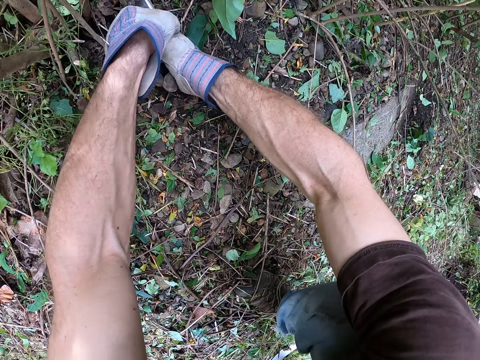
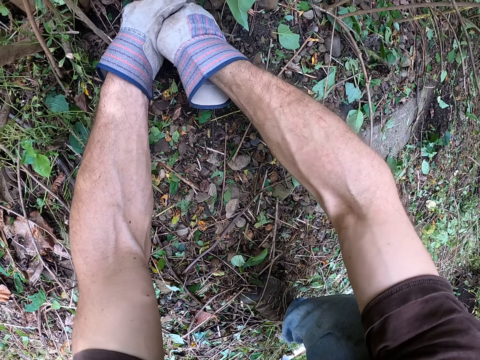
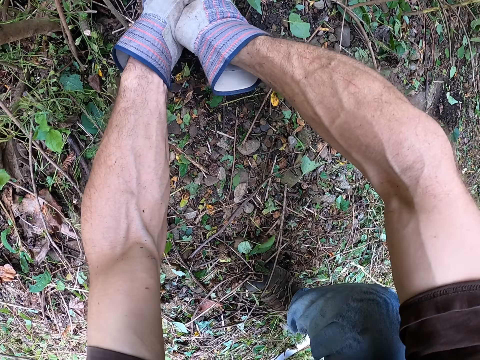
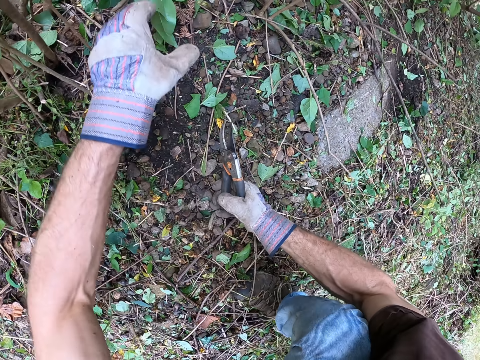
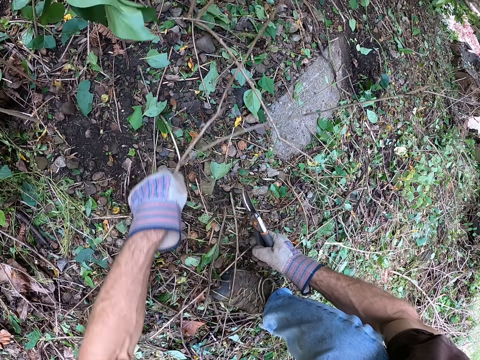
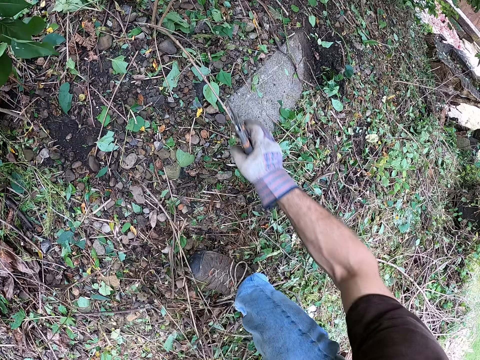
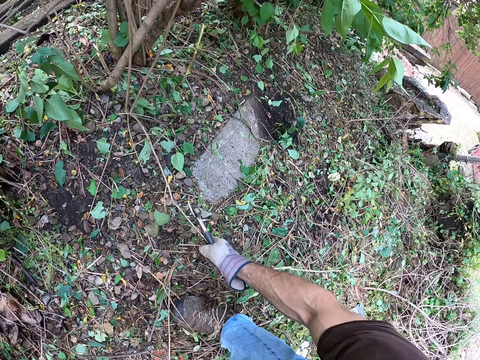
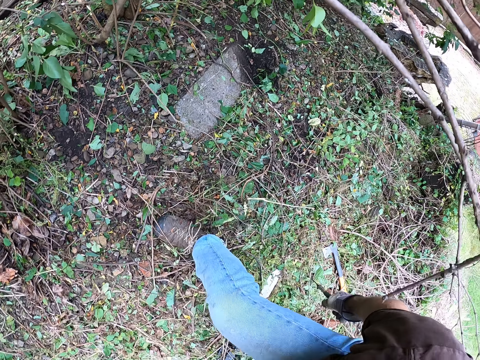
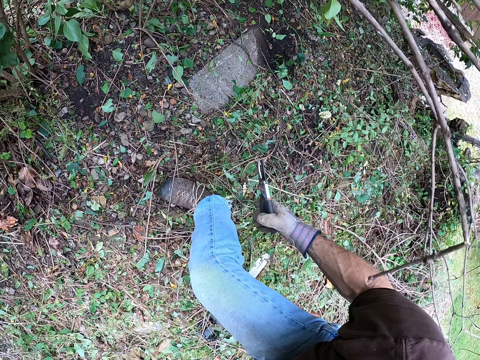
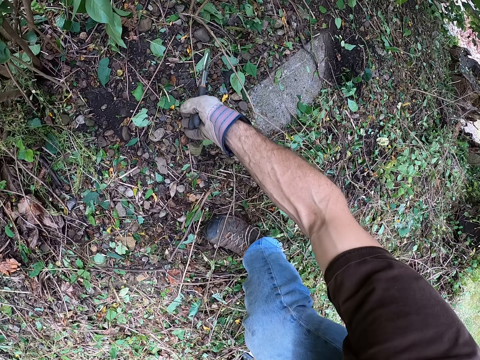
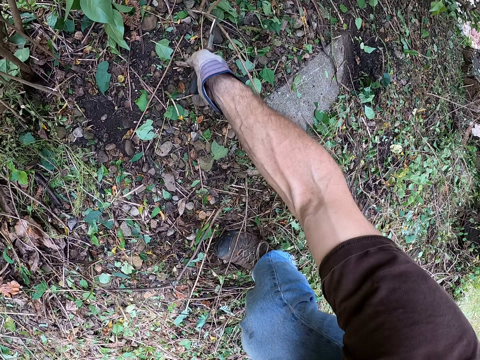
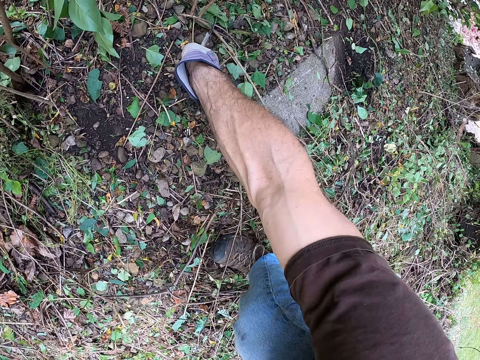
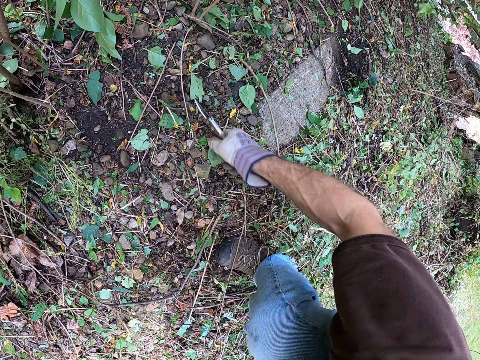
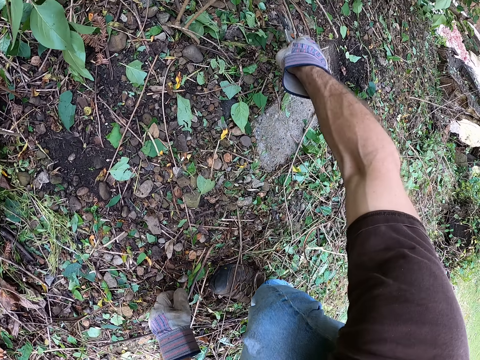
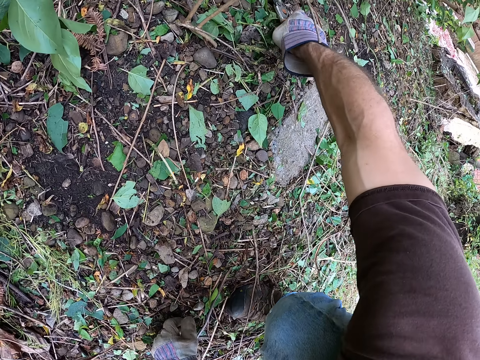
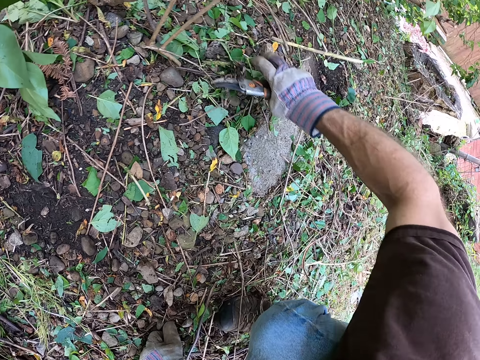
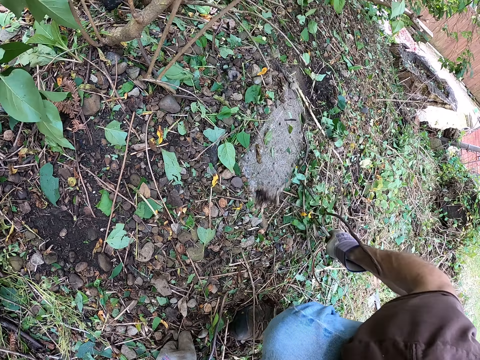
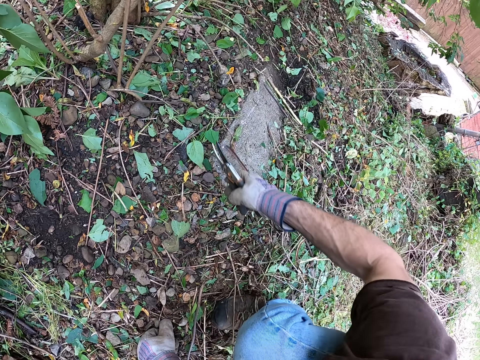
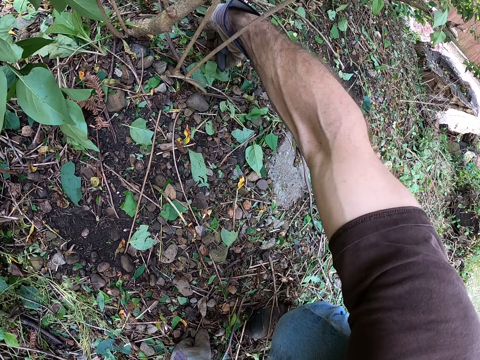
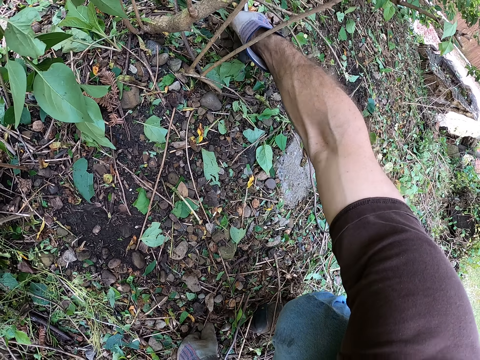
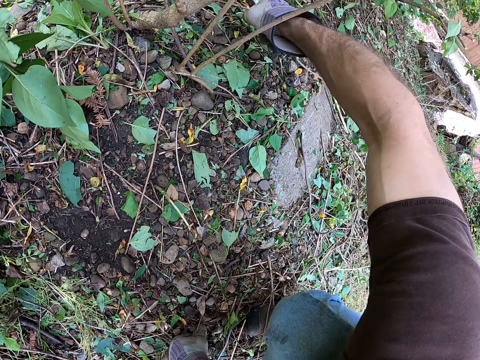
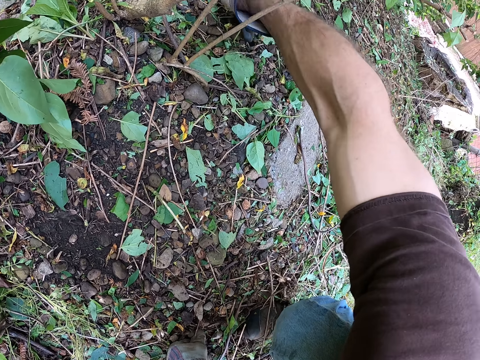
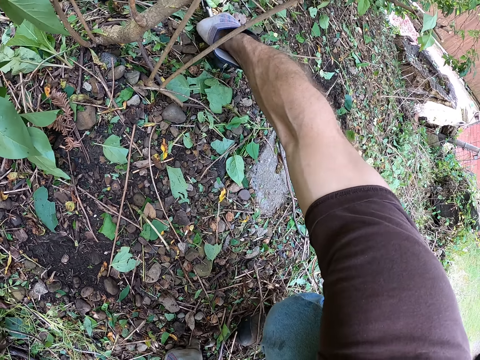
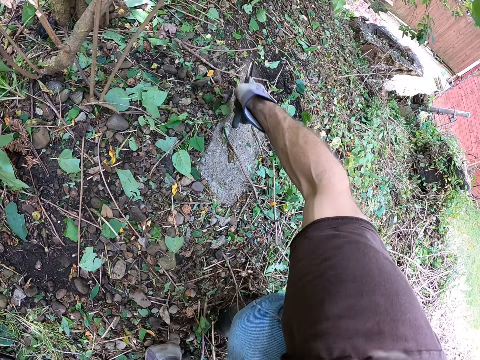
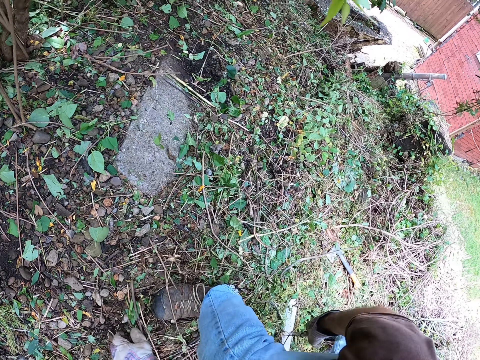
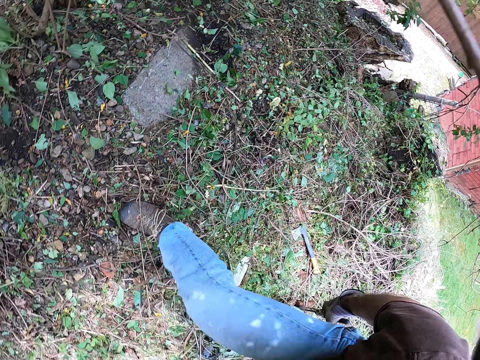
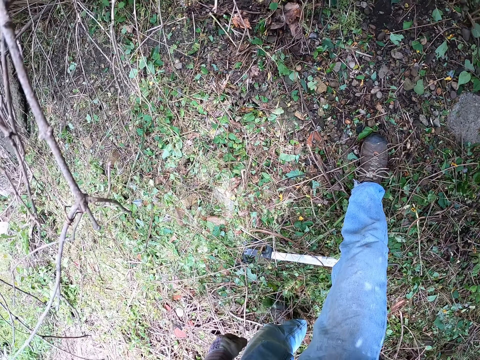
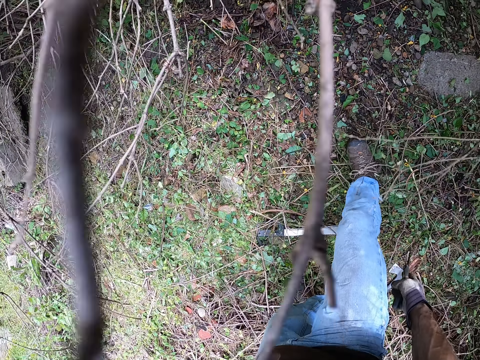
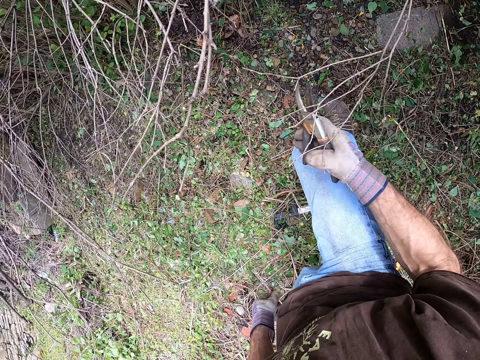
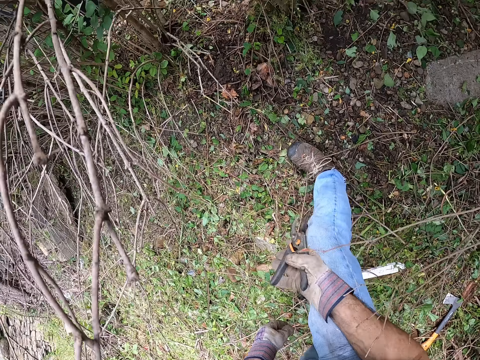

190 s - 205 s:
The camera wearer packs the dead branches away with his hands. He pulls the tree branch. He cuts the branch with the pruner. He cuts the branch with the pruner again. He clears the ground with the pruner in his right hand. He moves the scissors. He cuts the branch with the pruner. He moves from the tree to the branches.

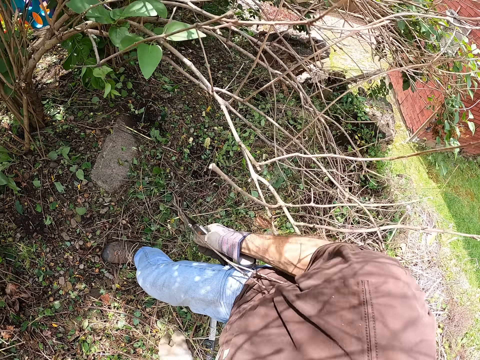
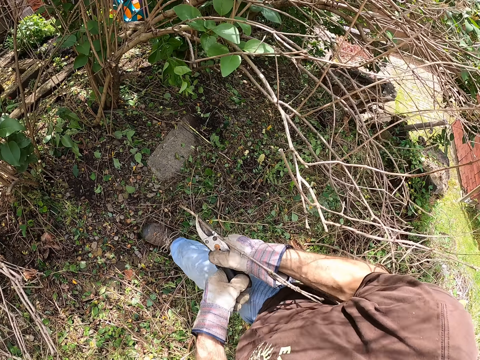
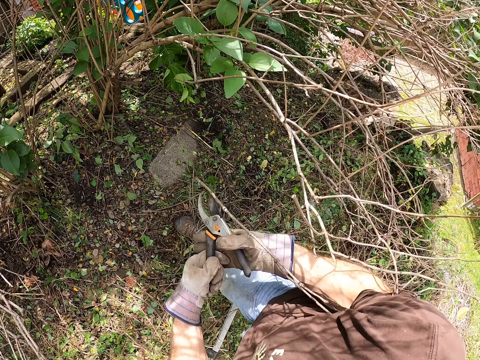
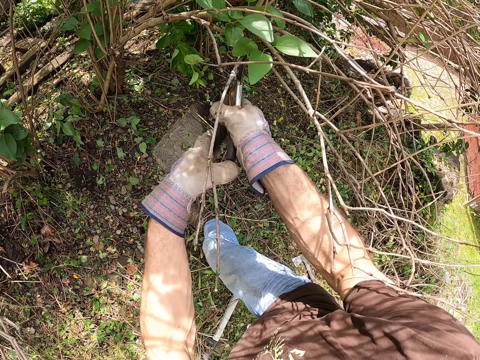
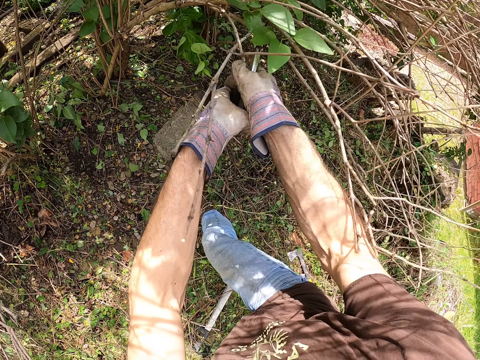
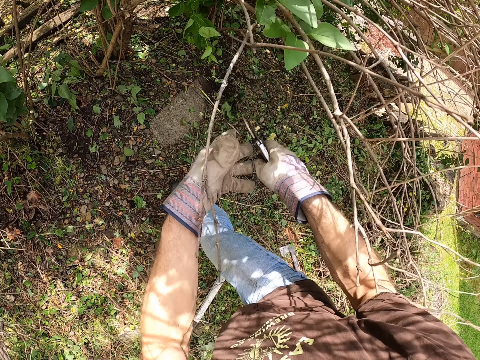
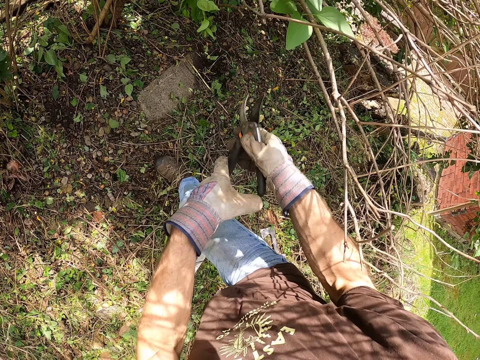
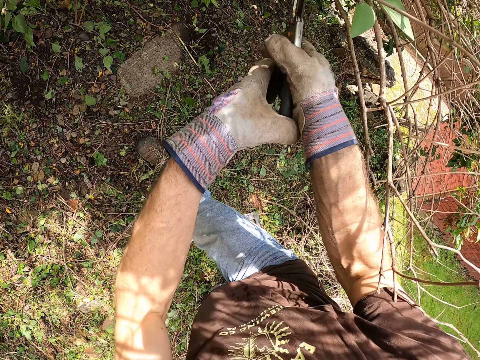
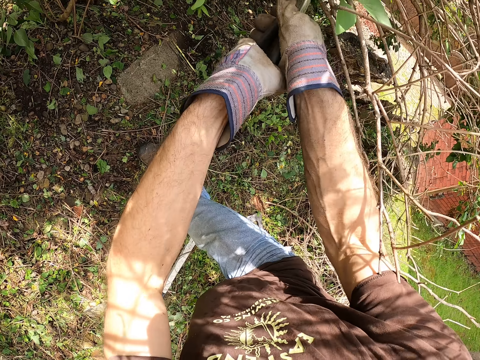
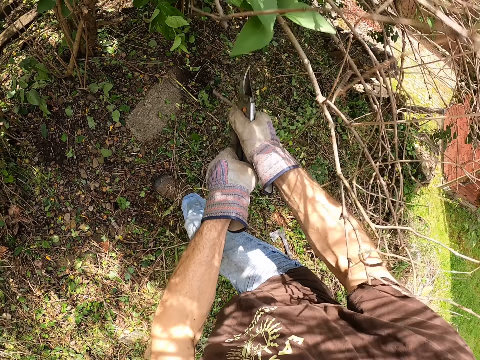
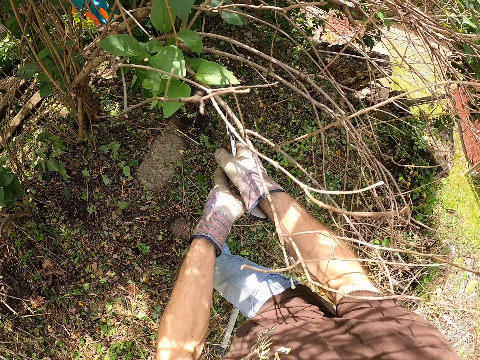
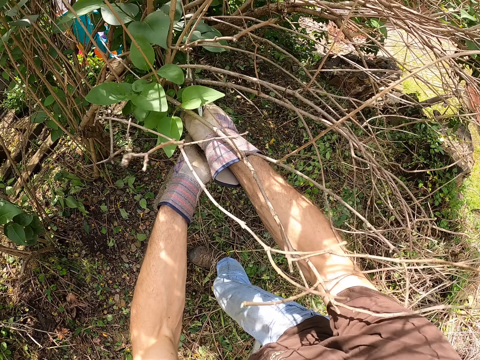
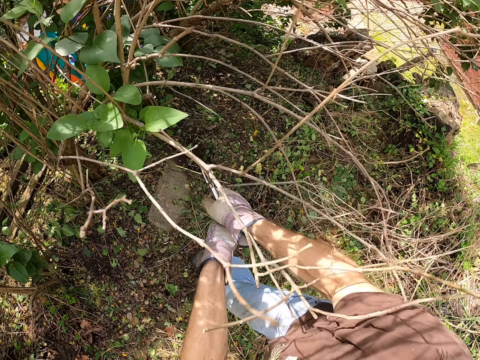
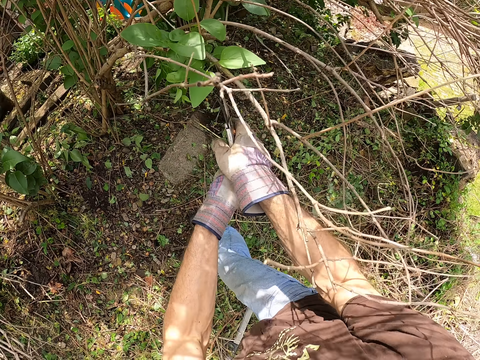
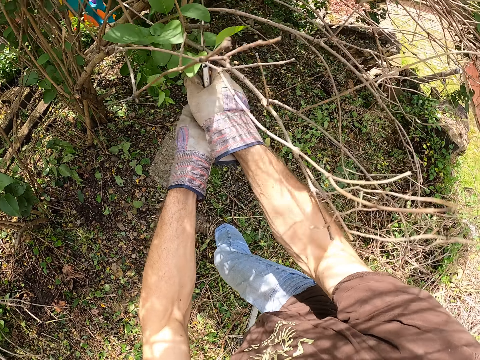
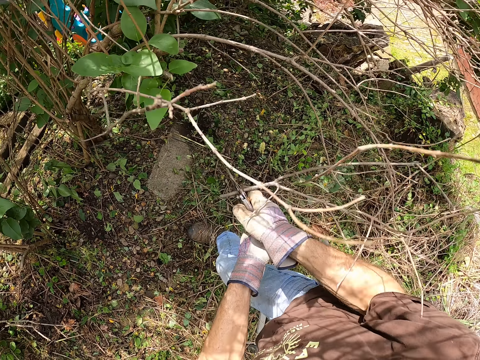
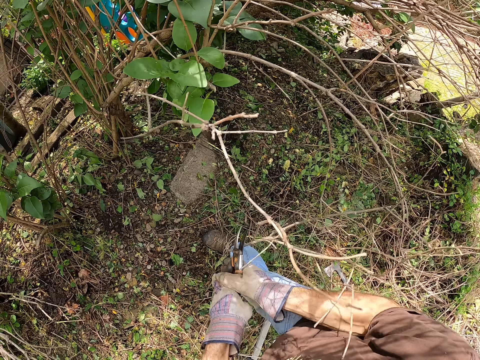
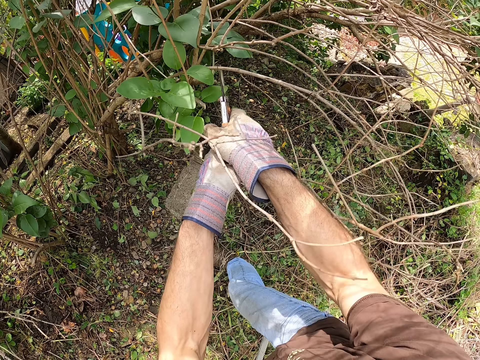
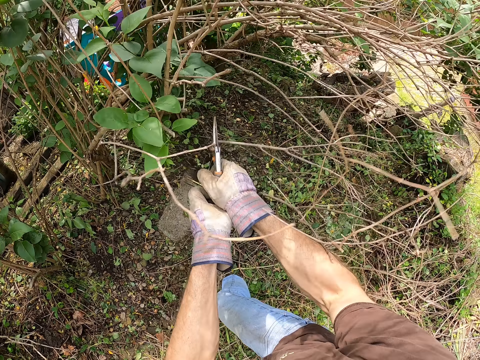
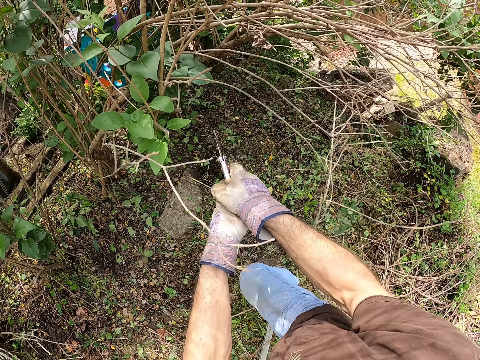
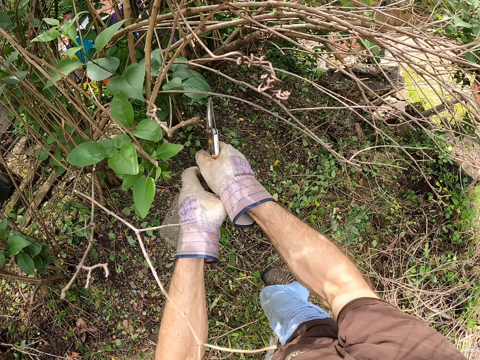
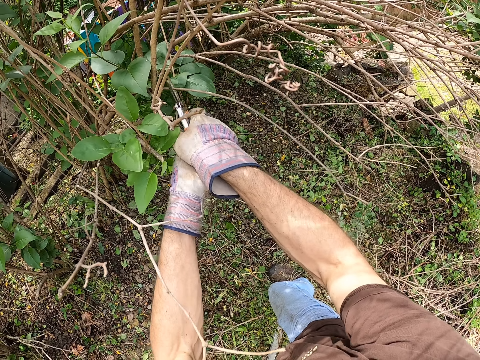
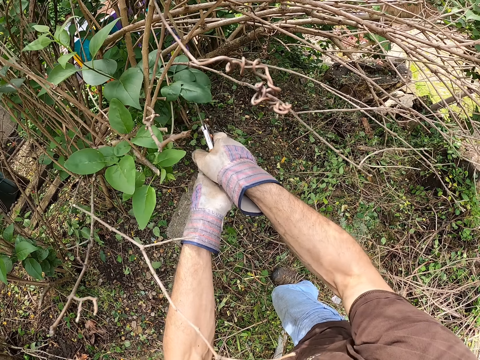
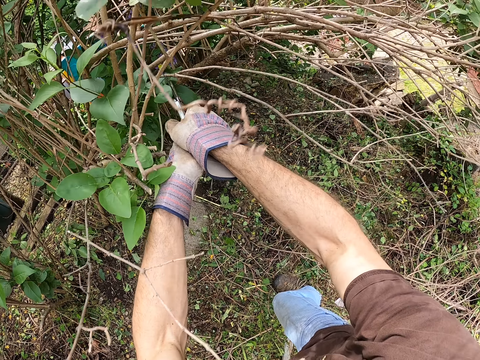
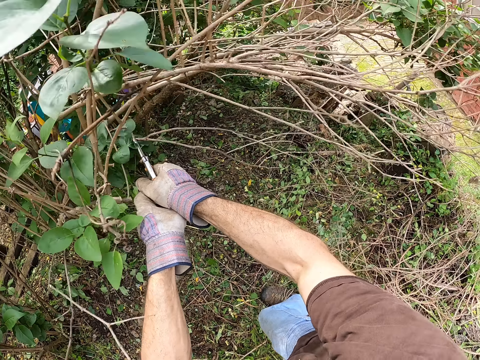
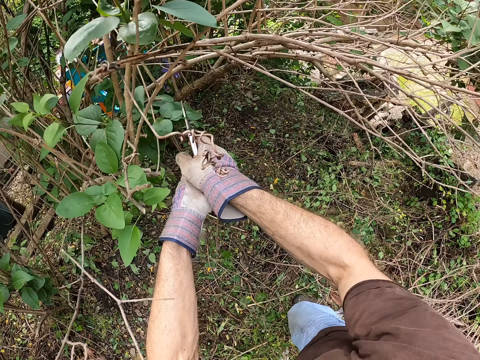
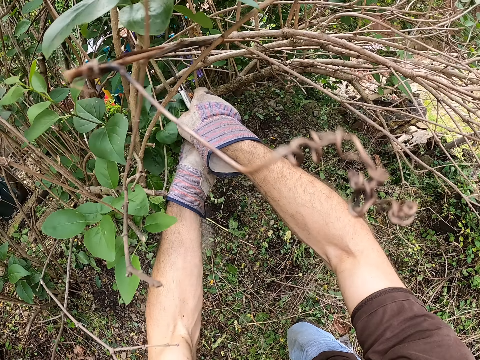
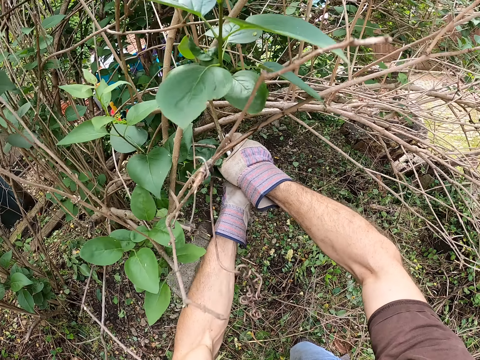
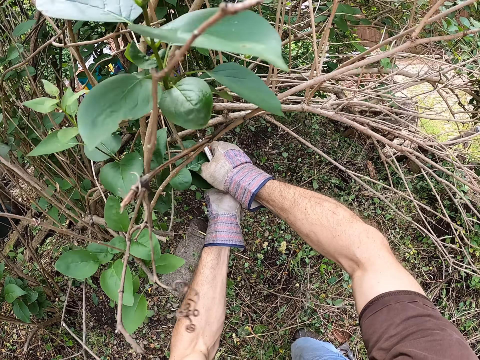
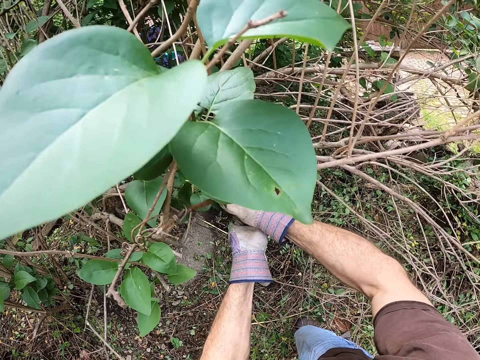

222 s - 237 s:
The camera wearer pulls the tree branch down. He adjusts the pruner in his hands. He cuts the branch with the pruner. He throws the dead branch away with his left hand. He pulls the tree branch down. He cuts the branch with the pruner repeatedly. He cuts the branches with the pruner.
